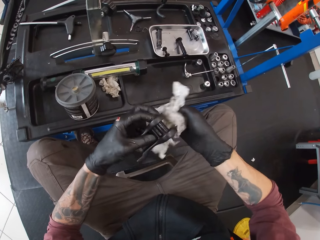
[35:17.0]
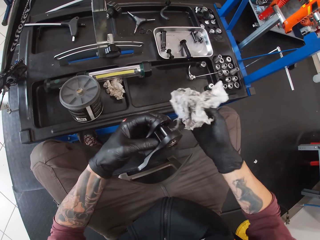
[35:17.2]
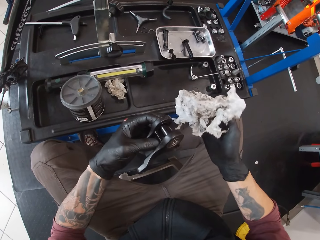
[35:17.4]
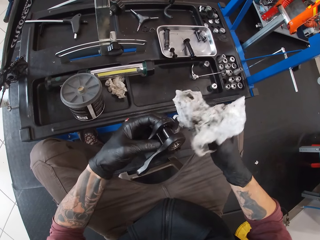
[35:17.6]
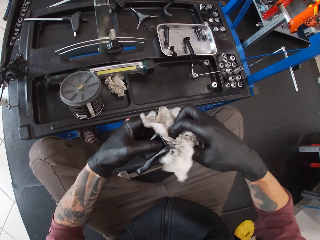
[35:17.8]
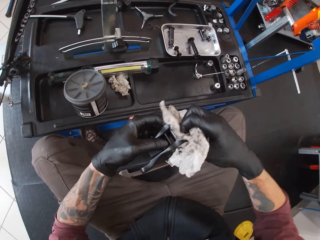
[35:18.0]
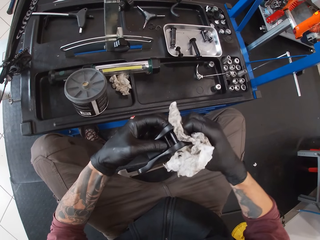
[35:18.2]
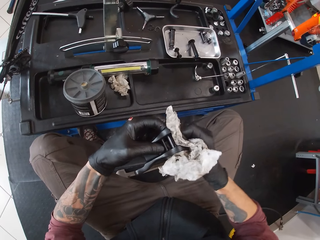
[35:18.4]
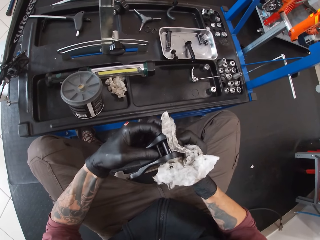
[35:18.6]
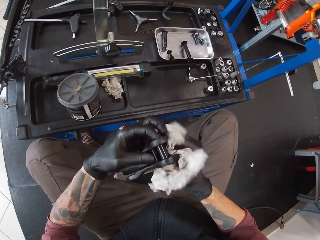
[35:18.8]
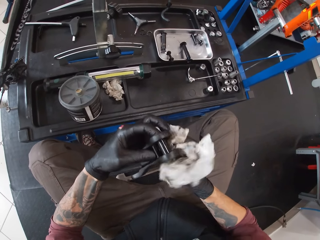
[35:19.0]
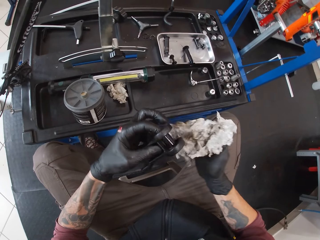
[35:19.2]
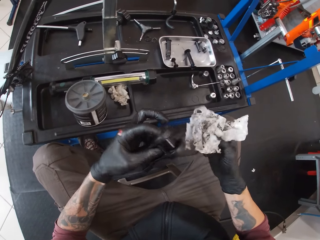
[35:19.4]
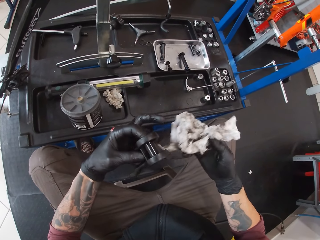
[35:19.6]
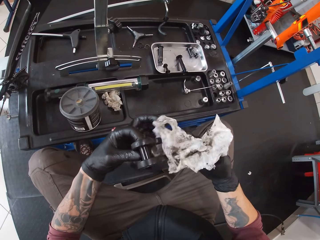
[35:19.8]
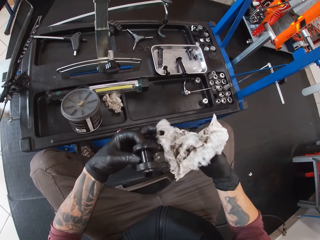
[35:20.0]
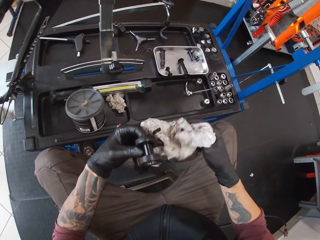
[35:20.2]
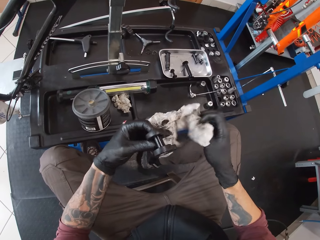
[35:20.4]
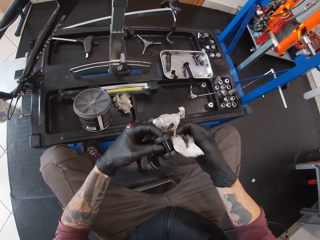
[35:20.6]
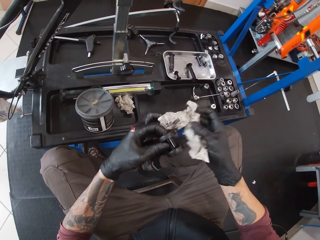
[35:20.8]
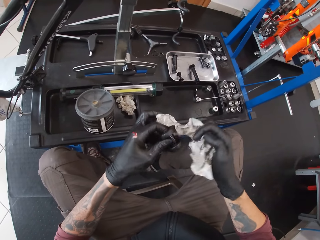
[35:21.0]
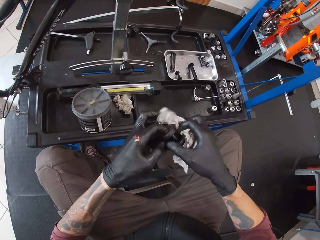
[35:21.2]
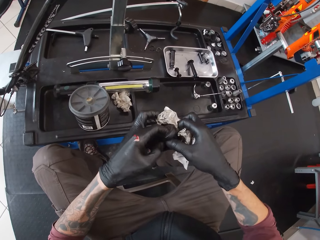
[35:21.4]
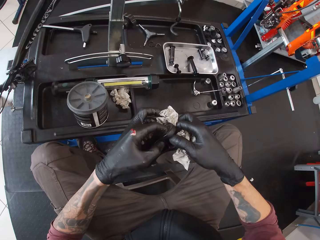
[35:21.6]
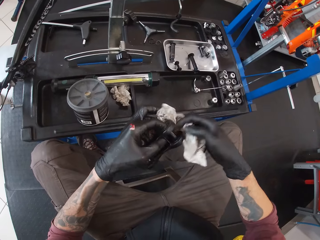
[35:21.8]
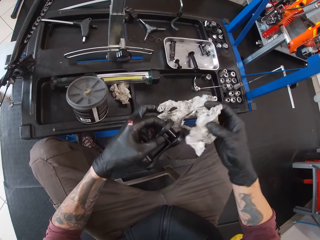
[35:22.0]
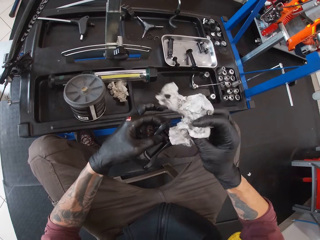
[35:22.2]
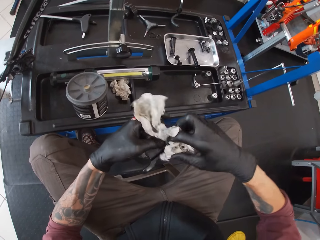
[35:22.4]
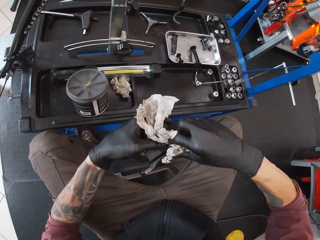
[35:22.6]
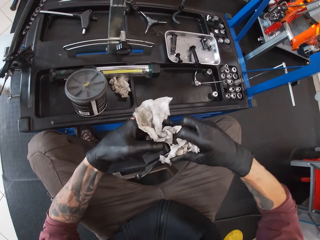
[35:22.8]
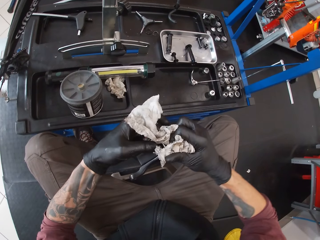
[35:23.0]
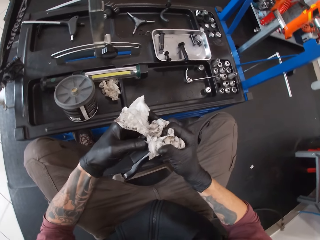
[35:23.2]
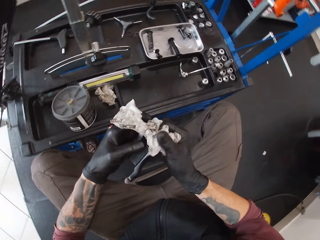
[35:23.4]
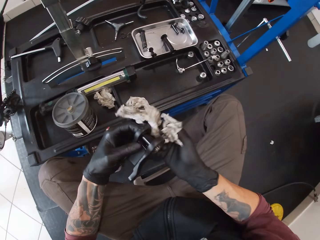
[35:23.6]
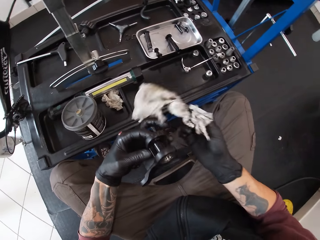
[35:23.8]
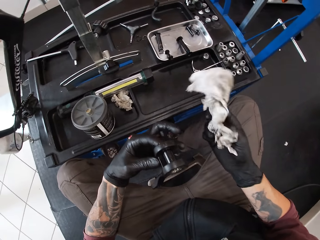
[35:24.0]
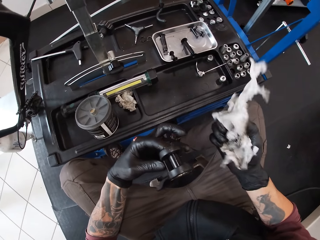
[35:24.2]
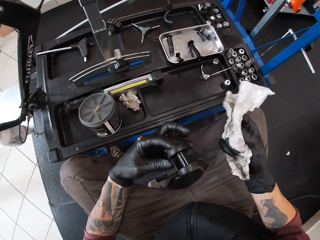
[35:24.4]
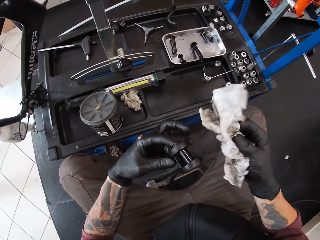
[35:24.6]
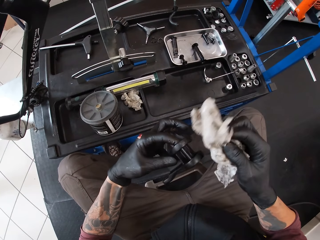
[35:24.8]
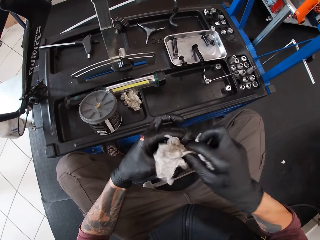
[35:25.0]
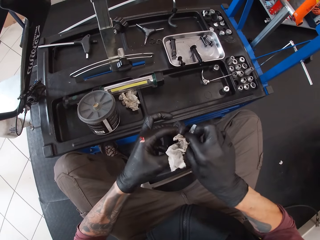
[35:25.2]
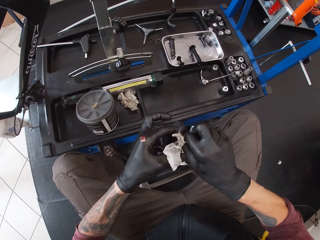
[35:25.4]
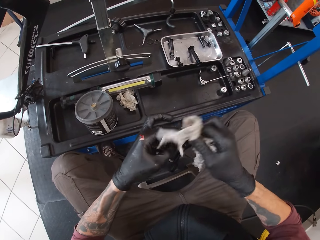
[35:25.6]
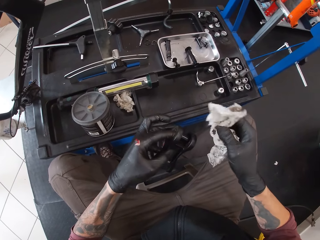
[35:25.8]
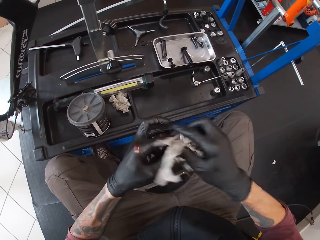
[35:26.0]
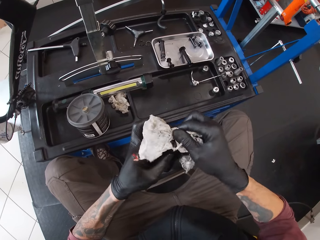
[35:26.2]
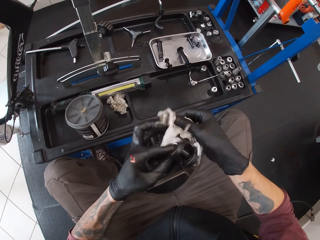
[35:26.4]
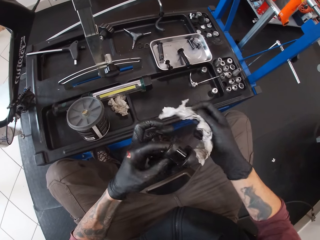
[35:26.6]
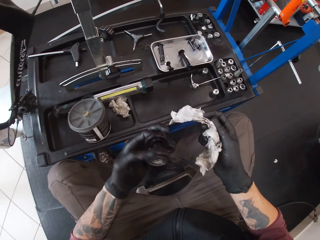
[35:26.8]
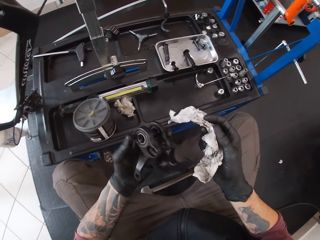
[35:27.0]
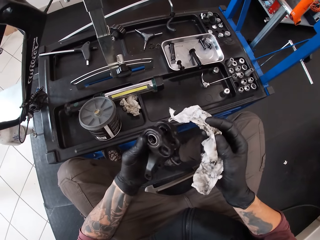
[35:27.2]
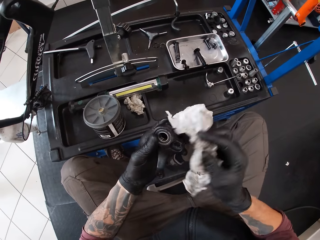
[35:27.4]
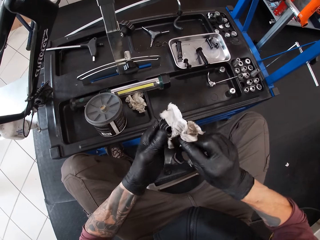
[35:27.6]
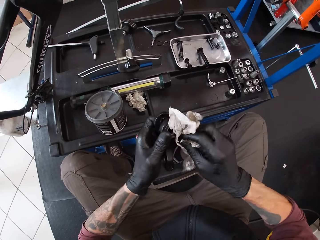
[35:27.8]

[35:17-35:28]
The camera wearer folds the serviette. They wipe the metal.

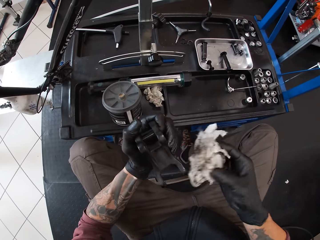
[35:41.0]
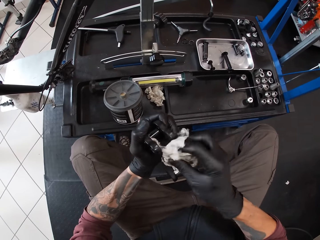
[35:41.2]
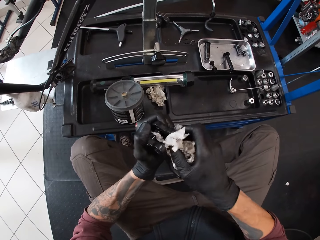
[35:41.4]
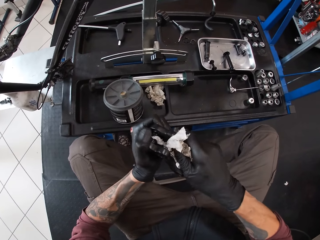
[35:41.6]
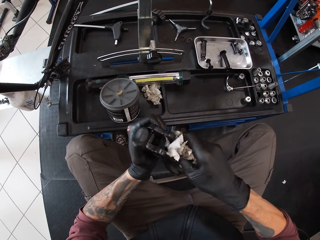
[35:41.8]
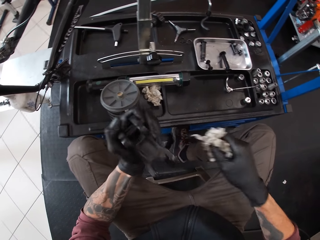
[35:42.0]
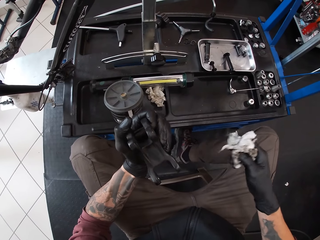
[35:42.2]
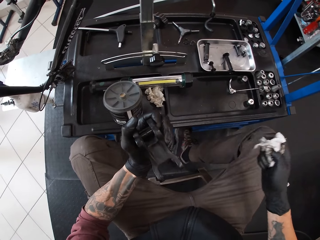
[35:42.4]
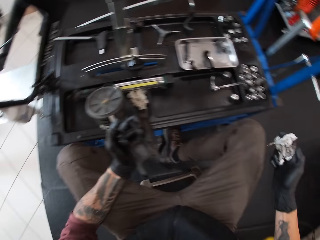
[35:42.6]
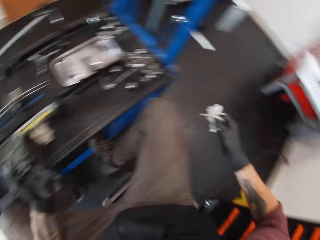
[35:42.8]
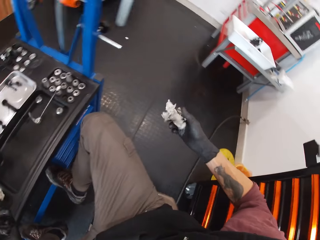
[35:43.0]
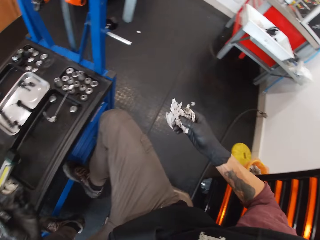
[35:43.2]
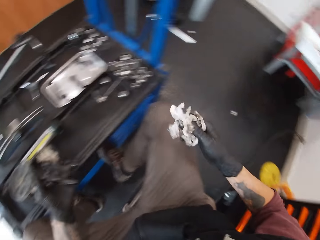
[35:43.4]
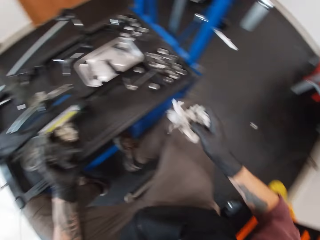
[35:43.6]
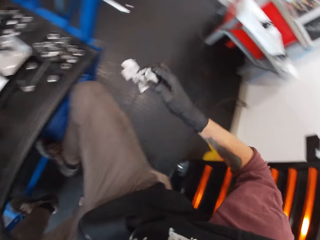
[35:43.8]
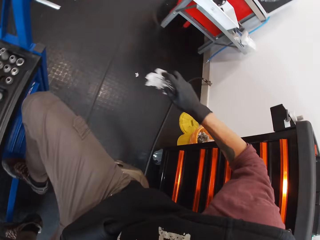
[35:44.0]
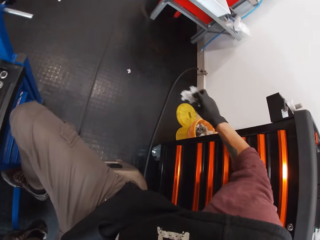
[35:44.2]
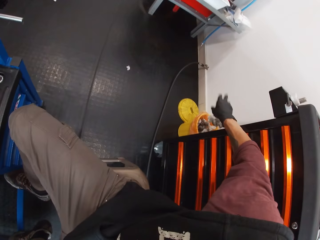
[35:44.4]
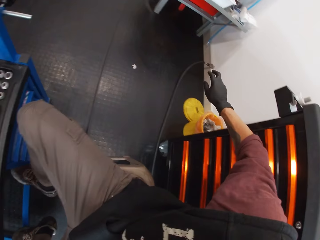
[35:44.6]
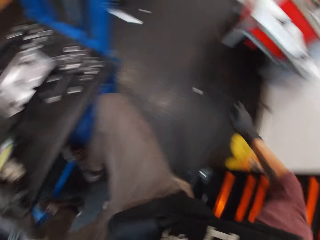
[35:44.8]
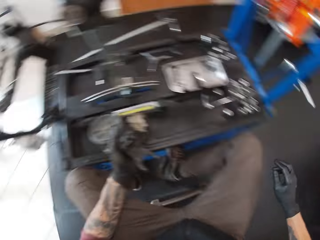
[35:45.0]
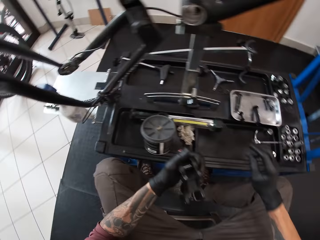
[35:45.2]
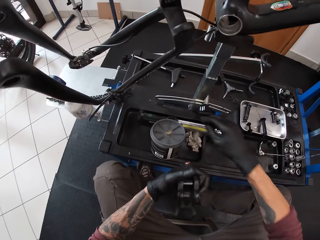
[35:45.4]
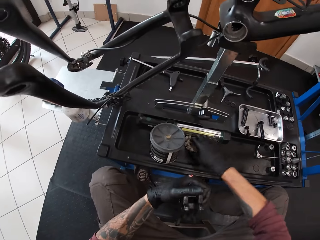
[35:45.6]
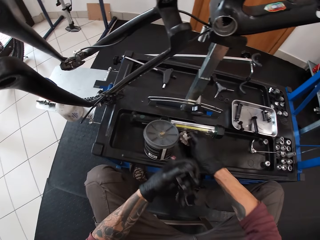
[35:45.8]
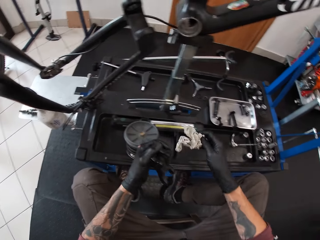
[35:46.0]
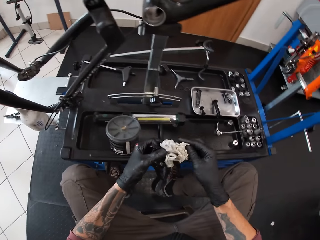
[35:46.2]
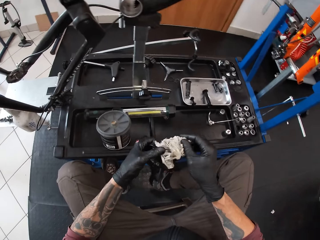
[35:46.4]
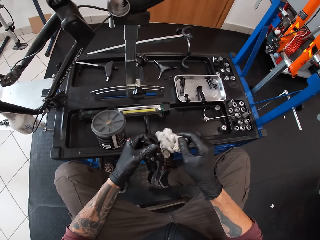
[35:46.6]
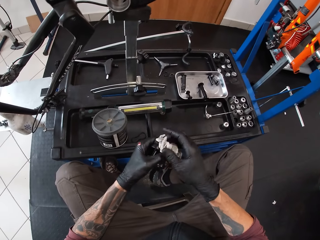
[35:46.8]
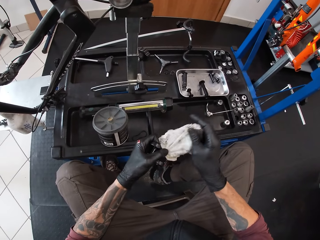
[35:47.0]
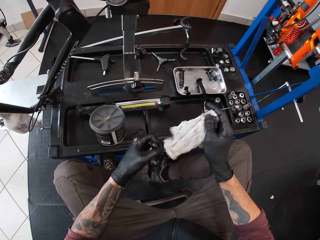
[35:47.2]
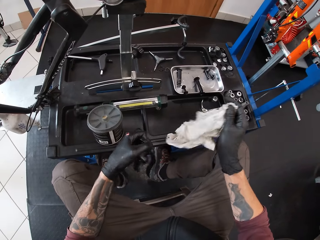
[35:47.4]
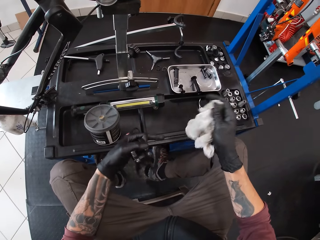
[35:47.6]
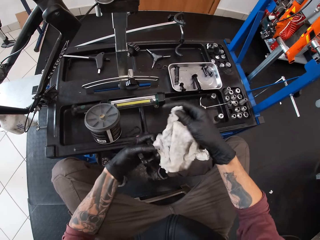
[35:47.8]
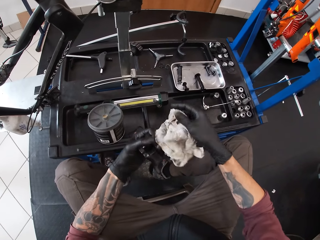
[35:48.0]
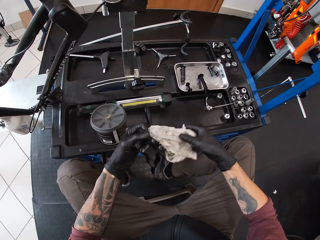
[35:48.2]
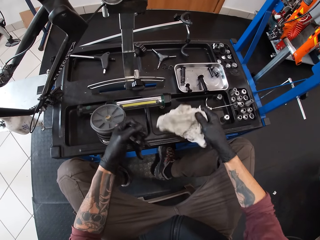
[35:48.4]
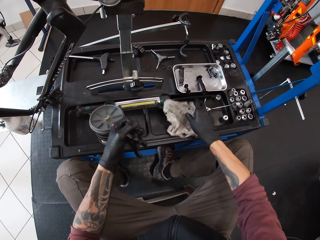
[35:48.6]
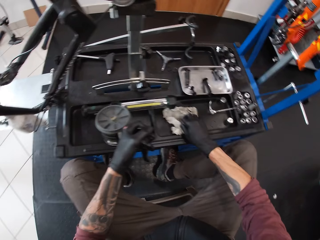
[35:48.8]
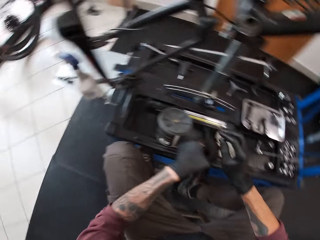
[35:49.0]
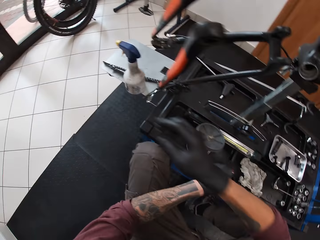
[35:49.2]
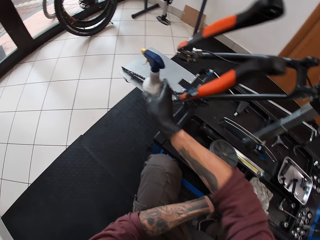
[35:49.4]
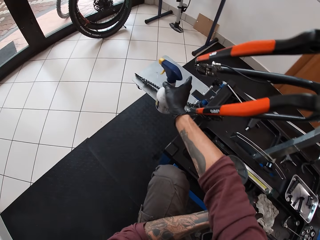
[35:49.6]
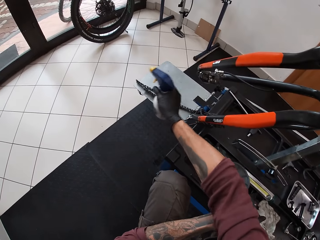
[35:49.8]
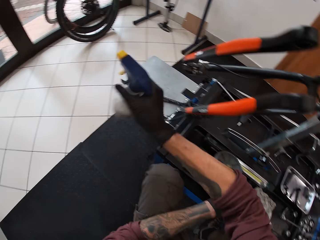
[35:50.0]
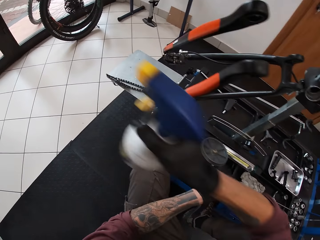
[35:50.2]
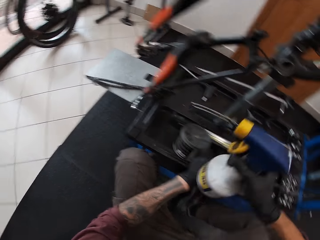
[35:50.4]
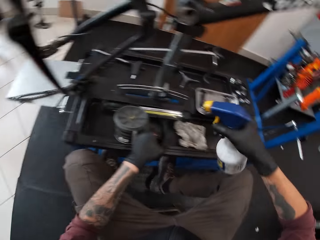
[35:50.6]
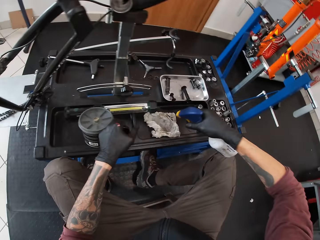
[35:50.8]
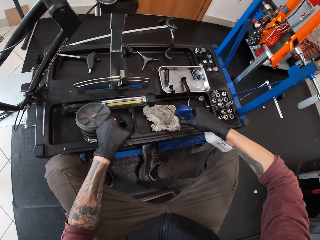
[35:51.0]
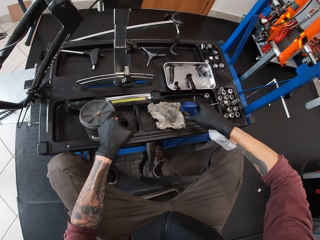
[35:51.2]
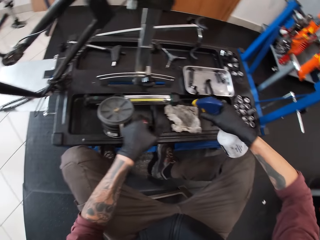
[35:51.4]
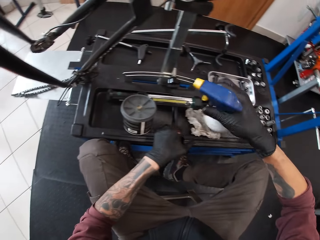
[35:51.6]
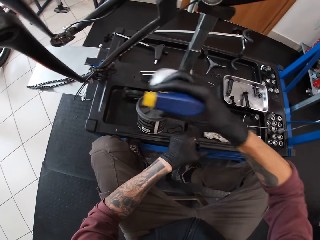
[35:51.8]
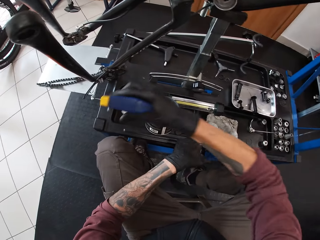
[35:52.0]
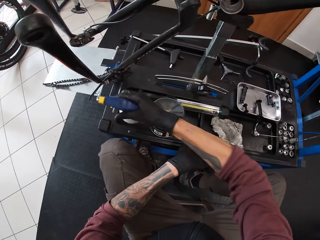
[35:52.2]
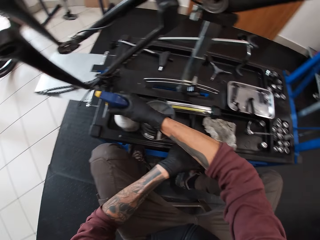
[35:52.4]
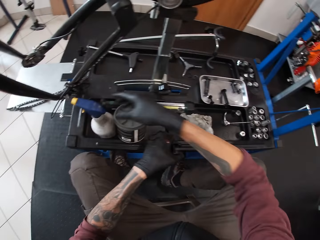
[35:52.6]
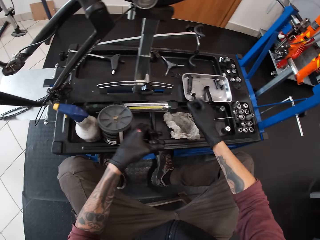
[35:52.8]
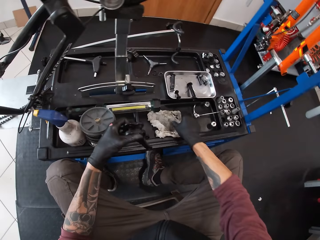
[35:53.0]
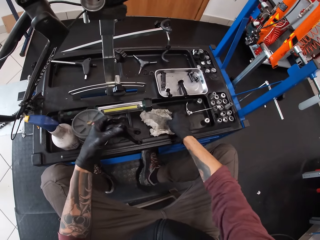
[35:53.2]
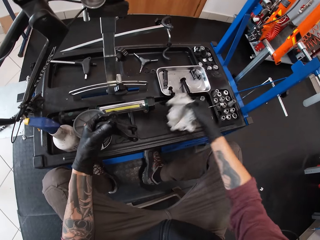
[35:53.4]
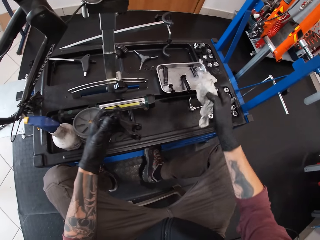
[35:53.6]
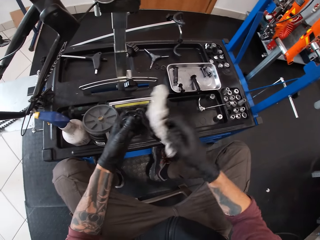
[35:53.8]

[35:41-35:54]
The camera wearer turns around. He throws the piece of tissue in his right hand in a dust bin. He picks the piece of tissue or serviette on the table with his left hand. He unfolds the serviette. He cleans the metal roller with the piece of tissue in his right hand. He drops the piece of tissue in his right hand on the table. He picks a spray bottle or spray can from the table with his right hand. He sprays water on the piece of tissue with the spray bottle in his right hand. He puts the spray can down. He picks the piece of tissue on the table with his left hand.
